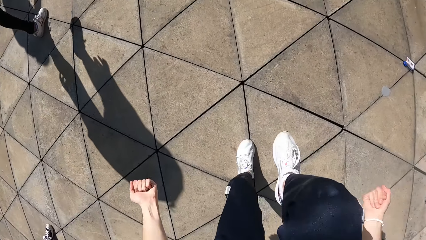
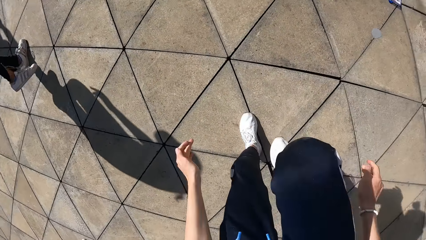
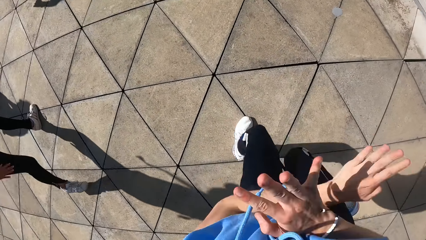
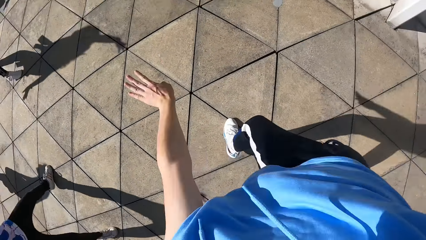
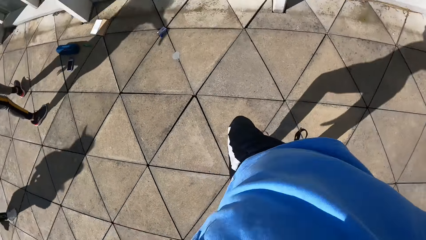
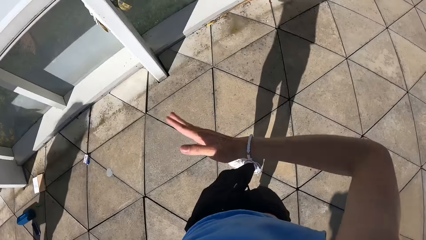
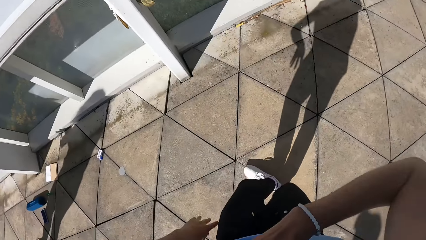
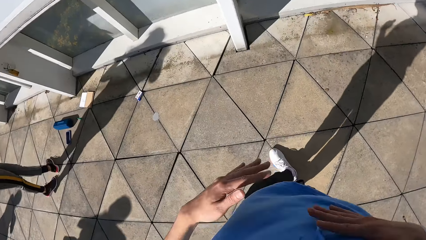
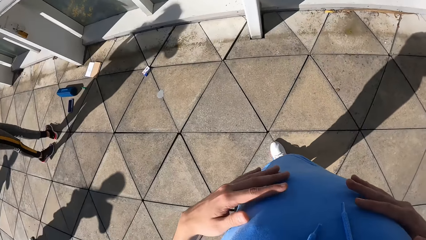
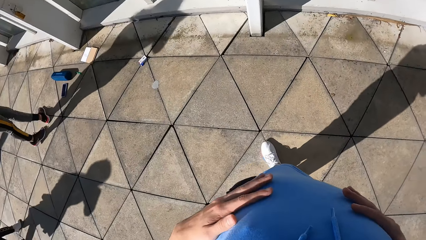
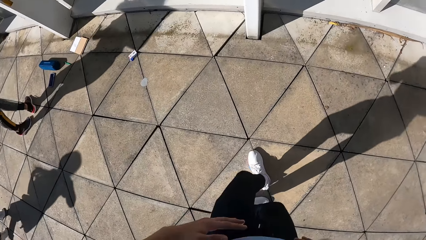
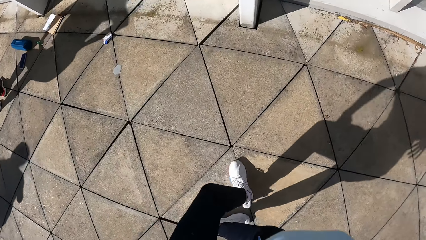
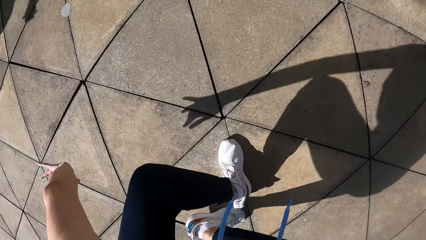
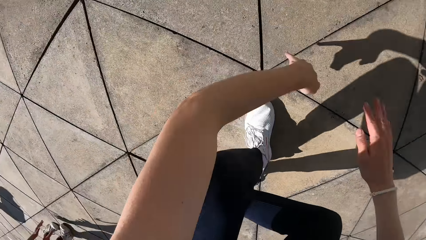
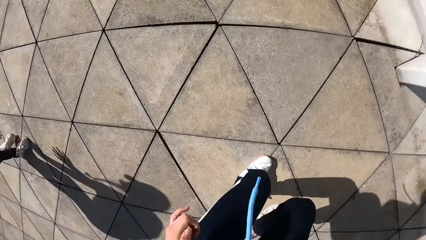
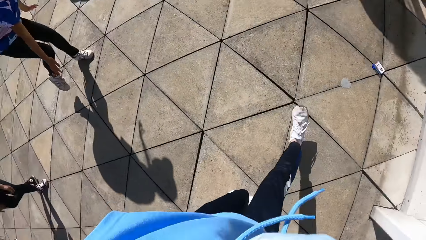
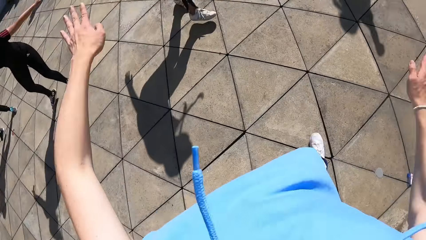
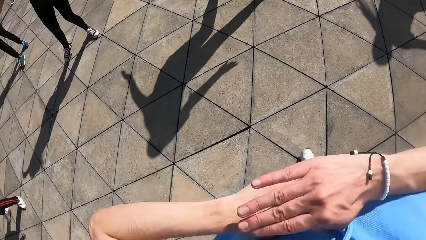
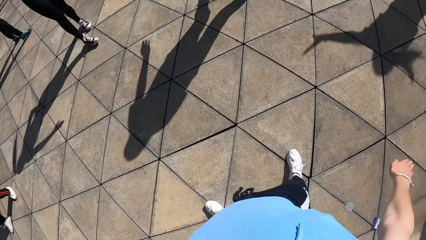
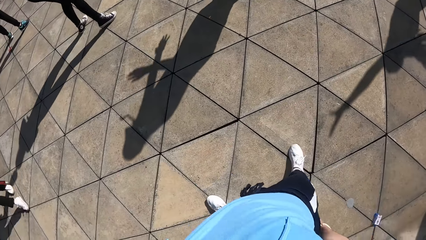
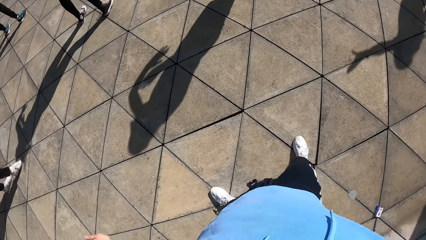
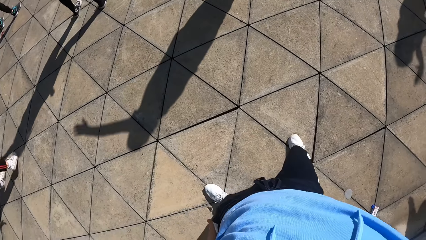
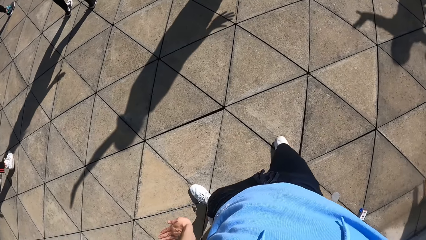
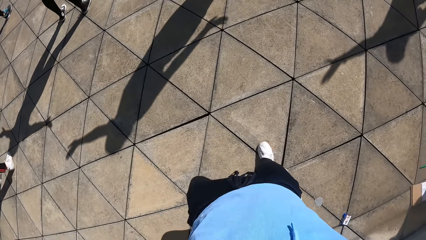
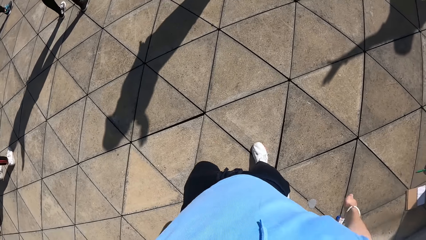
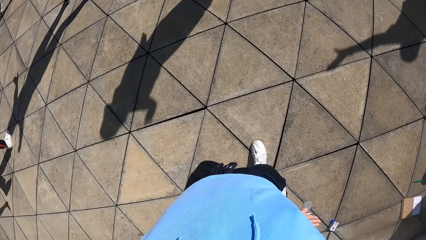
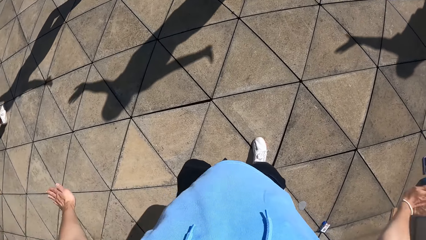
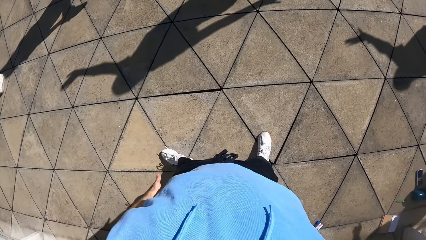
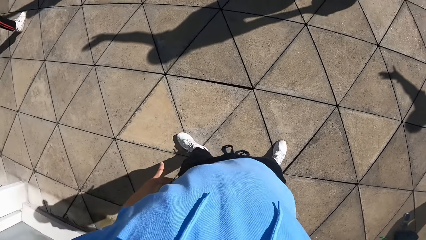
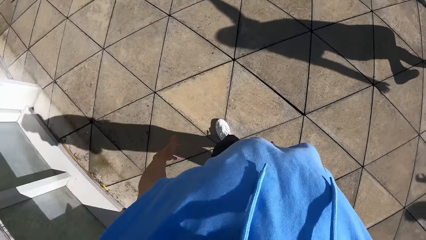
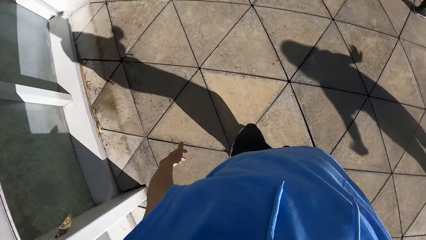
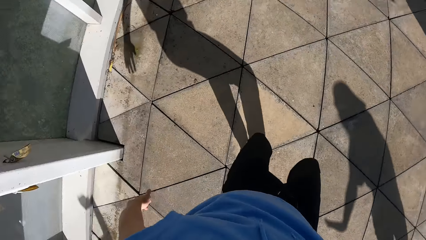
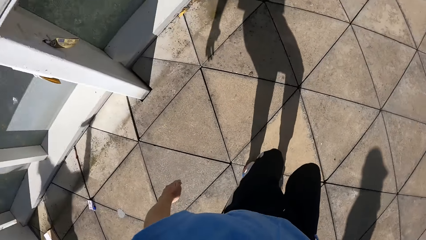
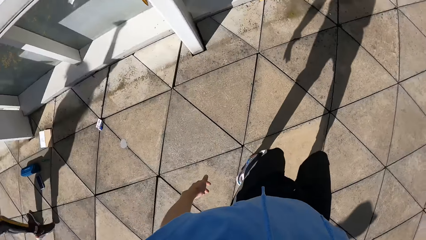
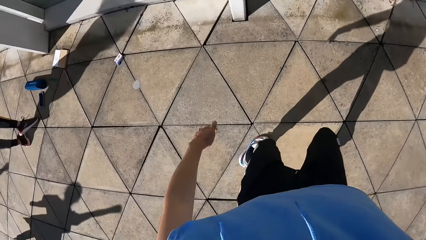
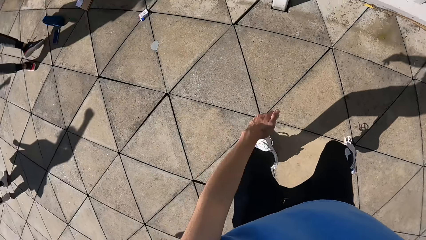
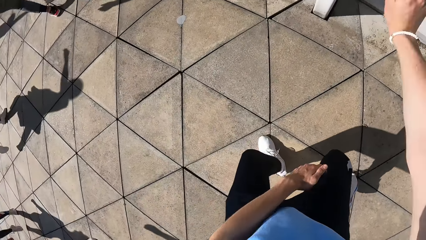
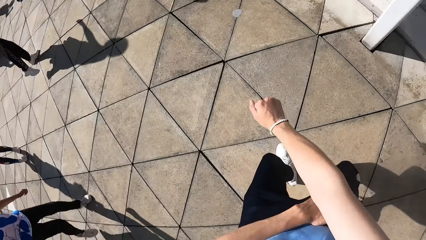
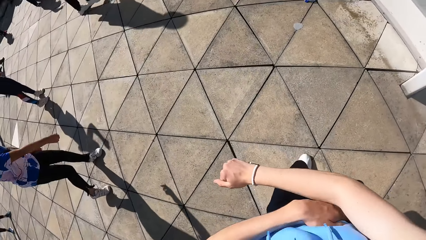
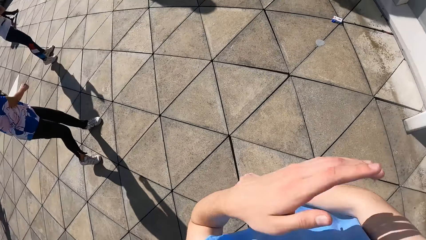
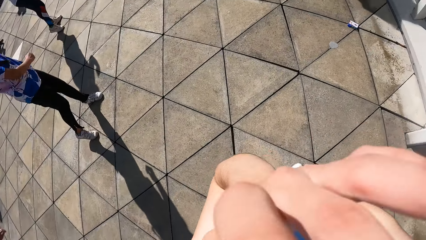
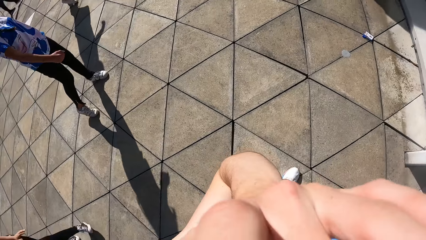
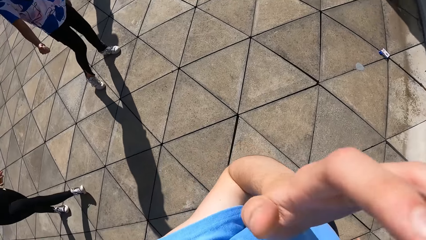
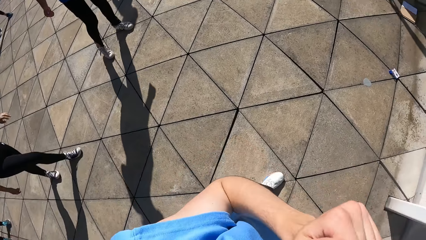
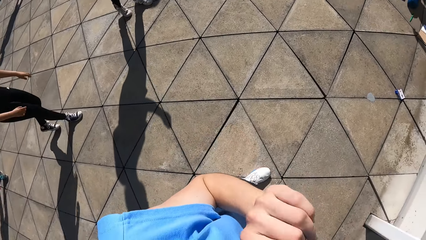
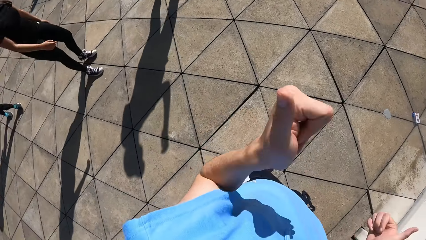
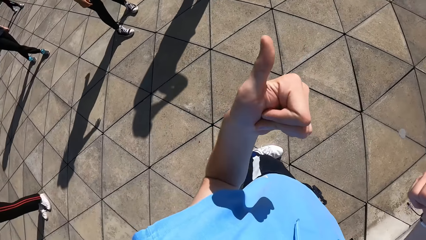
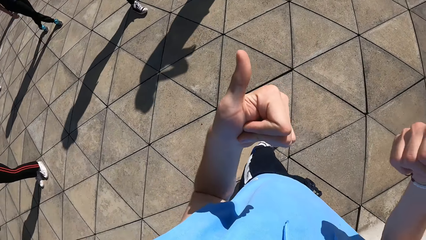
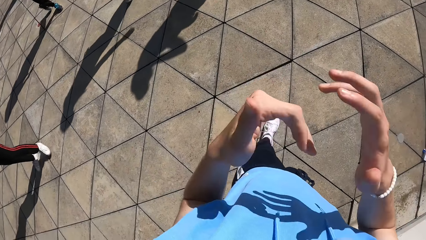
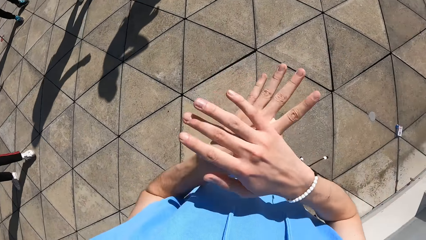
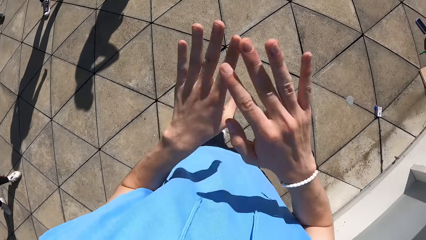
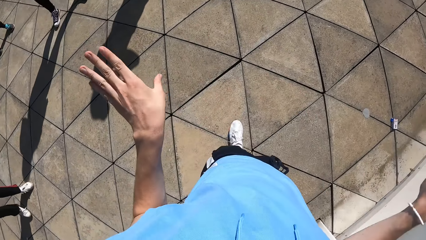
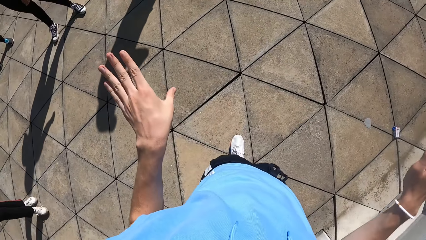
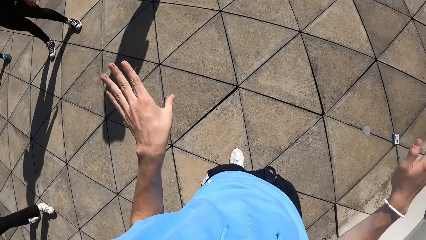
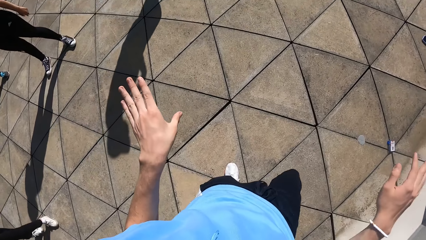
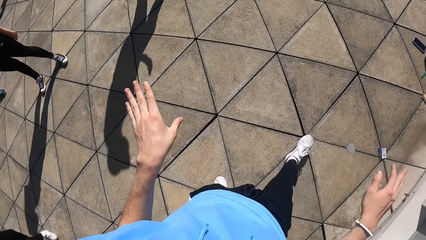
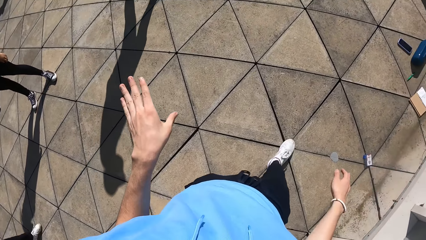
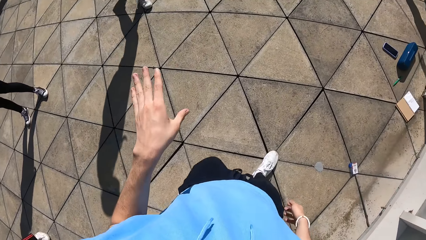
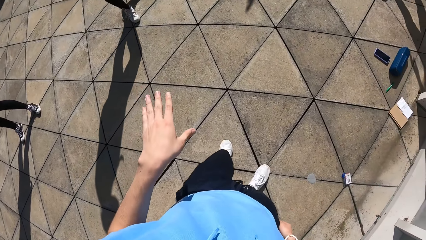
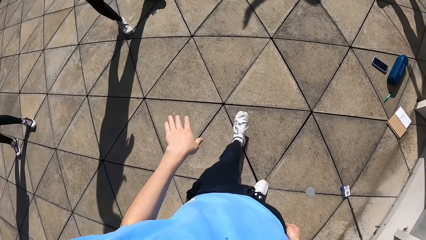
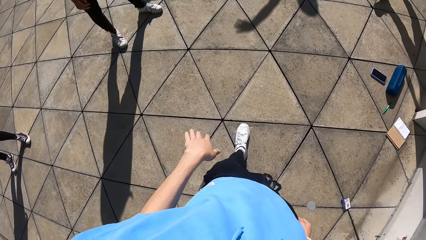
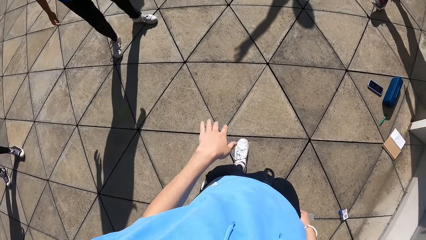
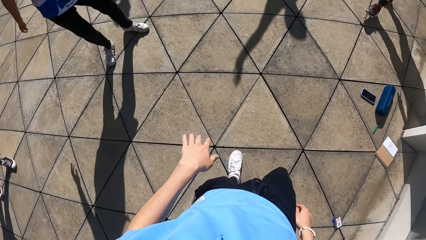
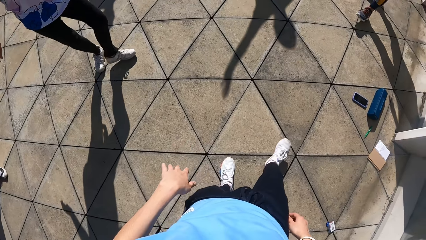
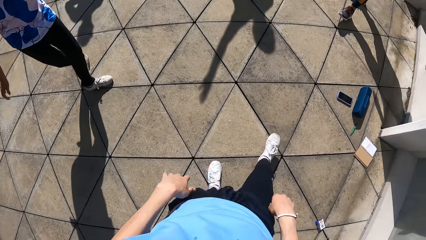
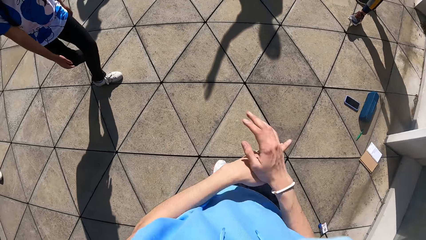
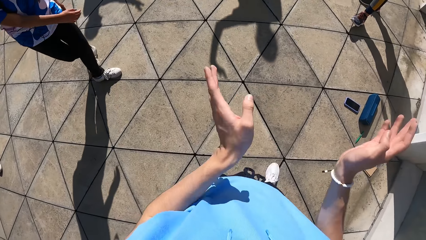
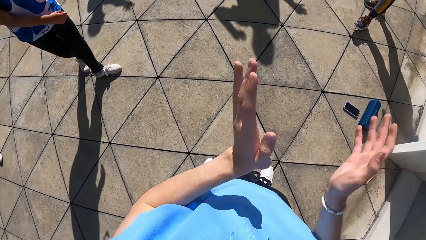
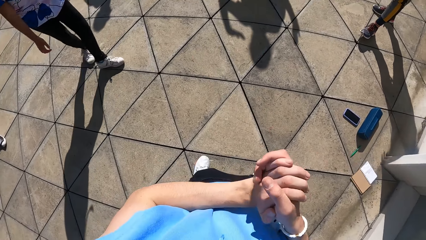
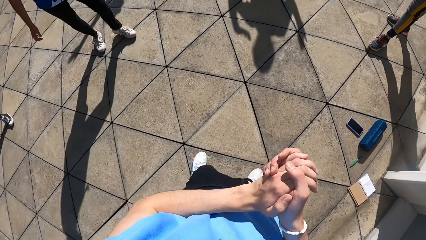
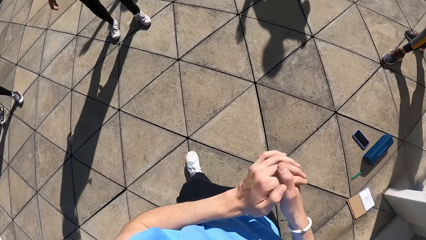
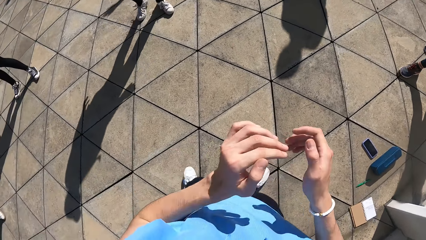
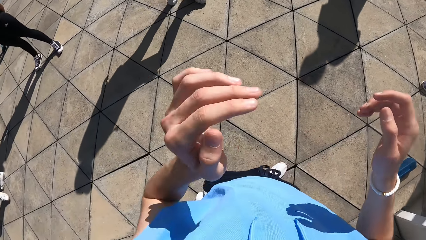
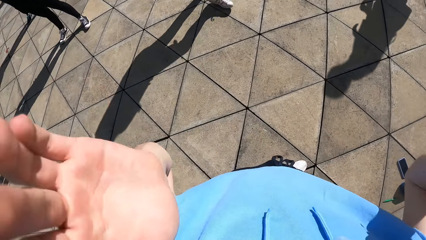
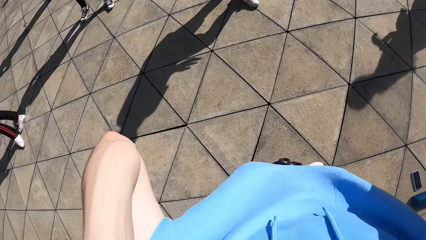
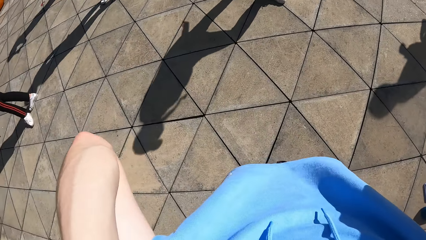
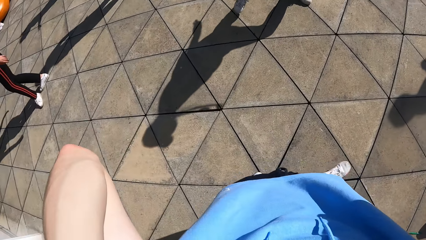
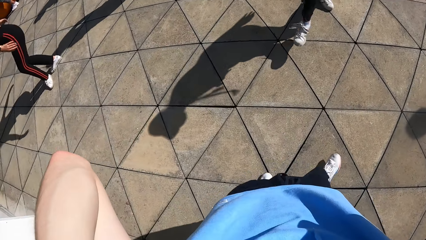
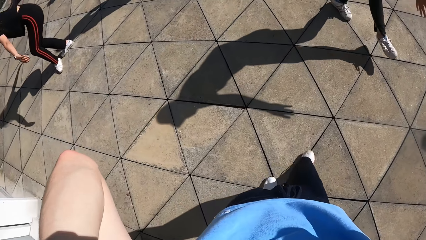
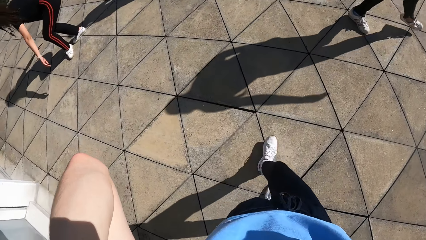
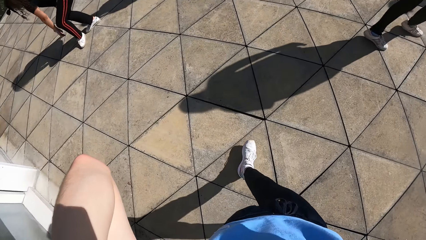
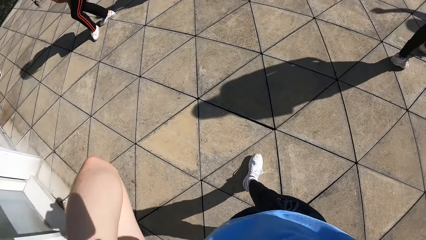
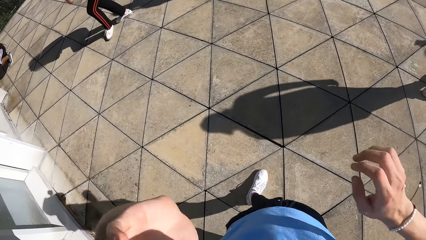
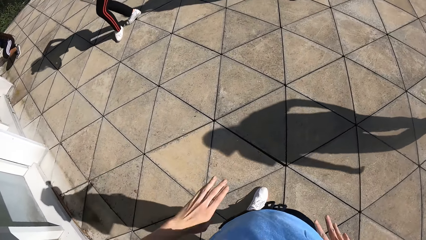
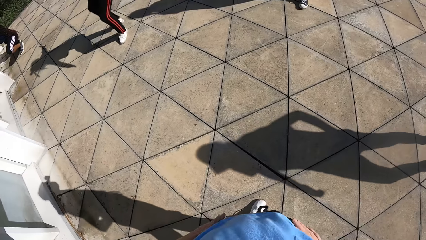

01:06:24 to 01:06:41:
The camera wearer touches his face with his left hand. He interacts with the group of people. He walks around the ground. He moves his hands. He holds his hands together. He adjusts a camera on his head with his hands. He lifts his hands to the back.
